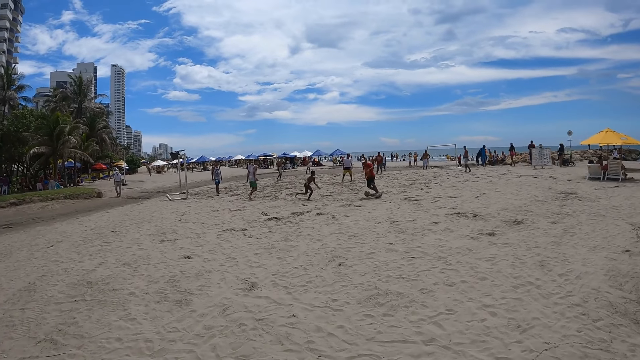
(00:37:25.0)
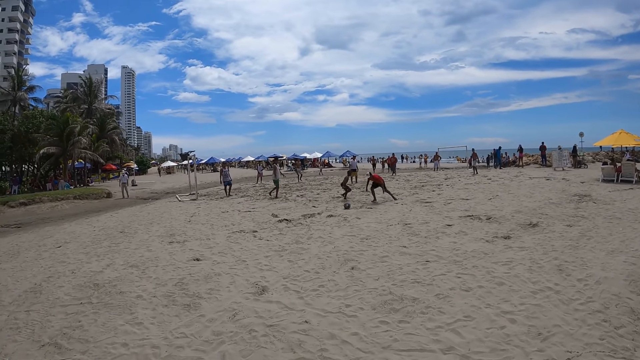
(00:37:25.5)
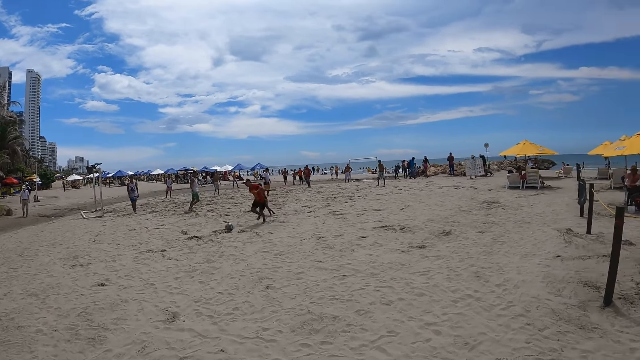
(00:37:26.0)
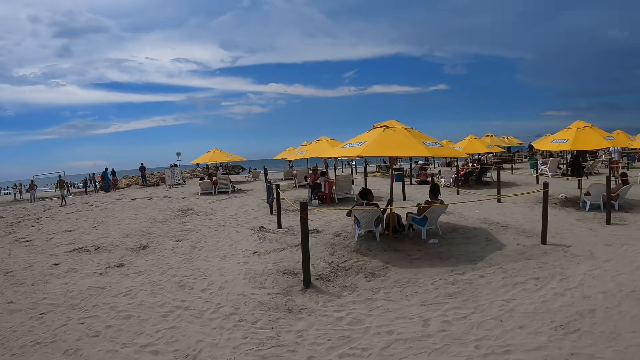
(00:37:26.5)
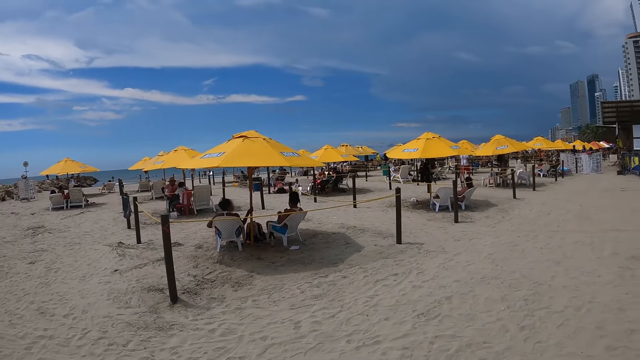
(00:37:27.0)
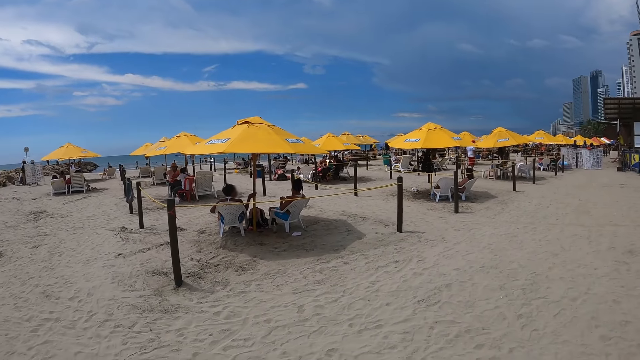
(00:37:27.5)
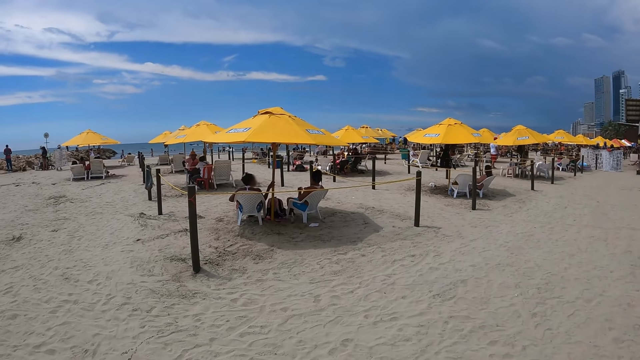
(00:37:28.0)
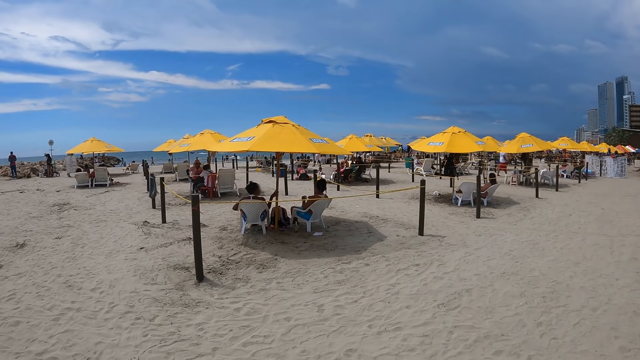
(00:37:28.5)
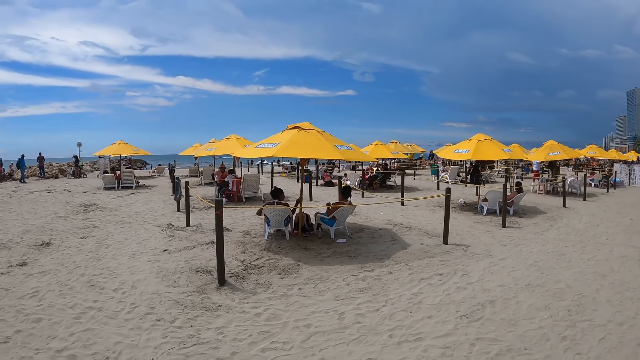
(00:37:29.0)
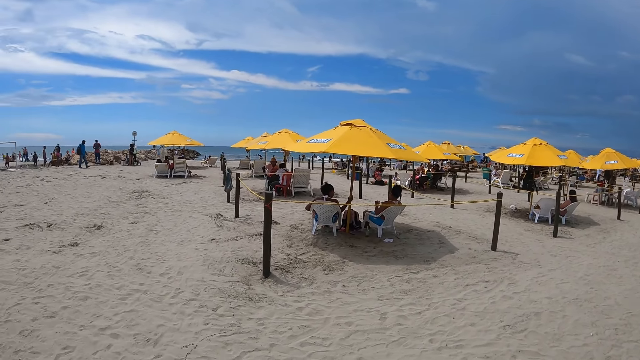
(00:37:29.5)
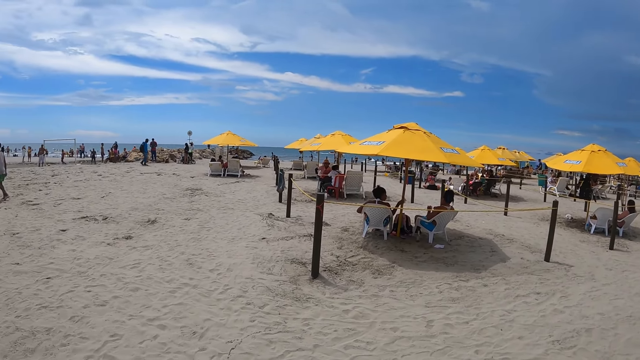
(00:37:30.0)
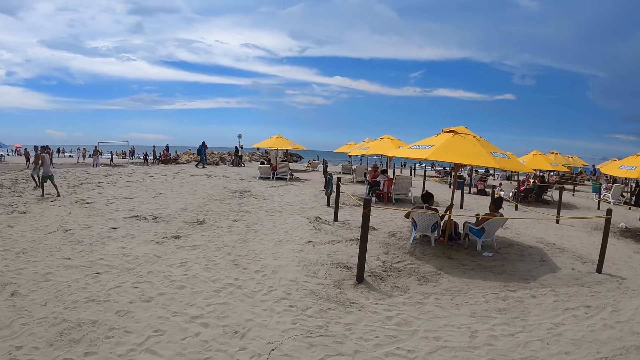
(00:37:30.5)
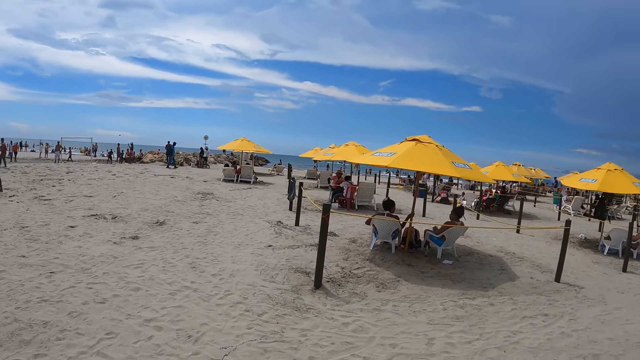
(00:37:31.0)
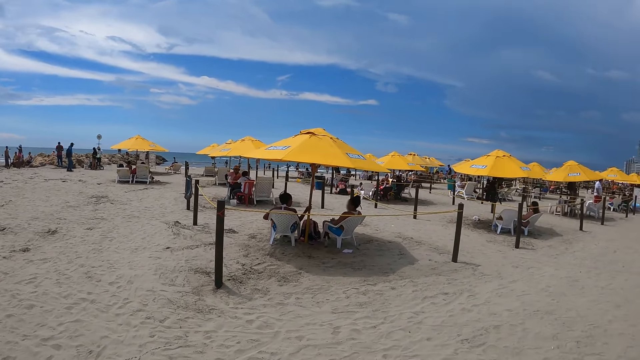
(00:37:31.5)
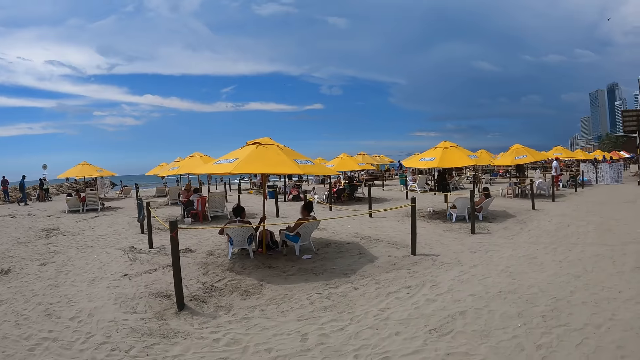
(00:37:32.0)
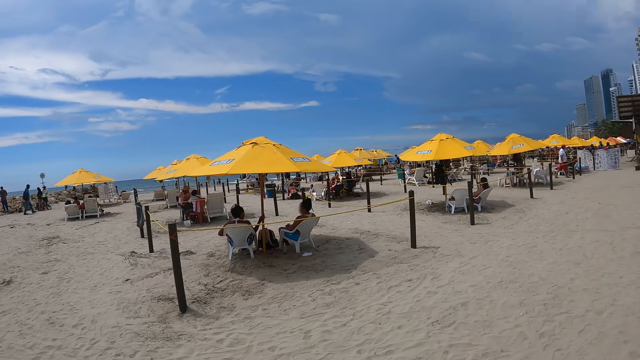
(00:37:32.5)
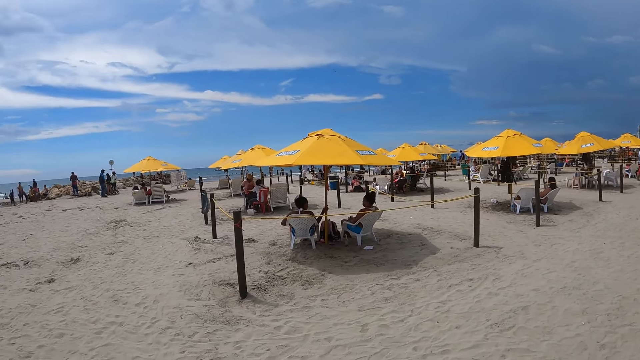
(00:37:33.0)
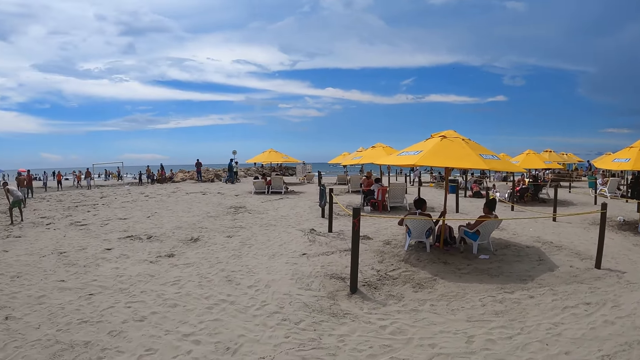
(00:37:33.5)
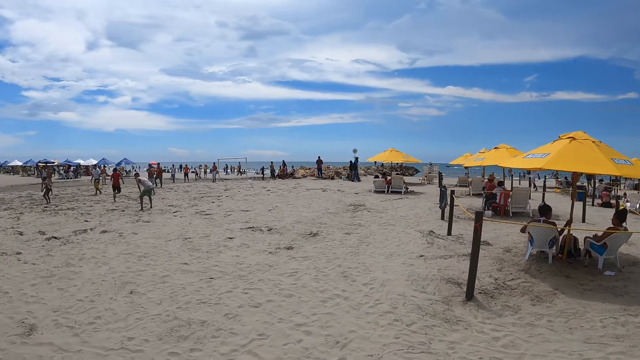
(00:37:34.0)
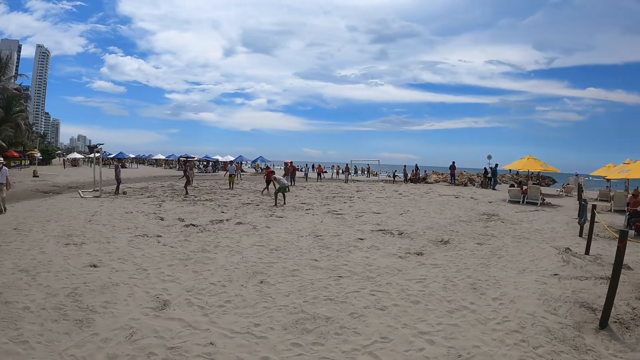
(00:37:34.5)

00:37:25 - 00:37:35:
The camera wearer looks around.

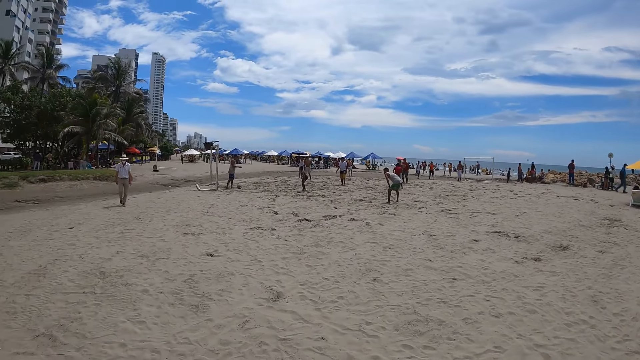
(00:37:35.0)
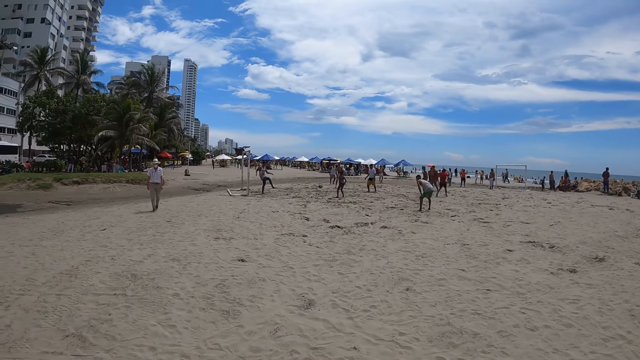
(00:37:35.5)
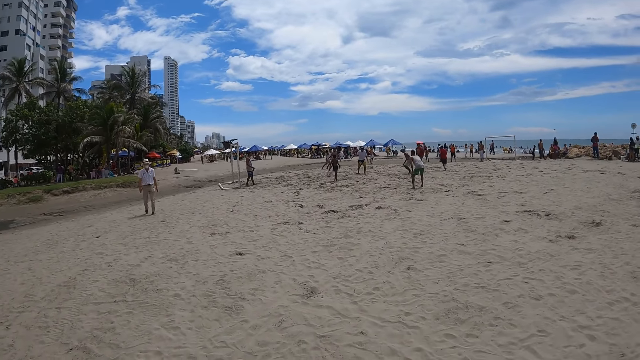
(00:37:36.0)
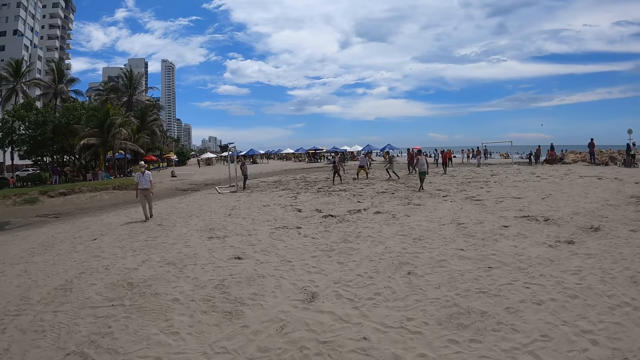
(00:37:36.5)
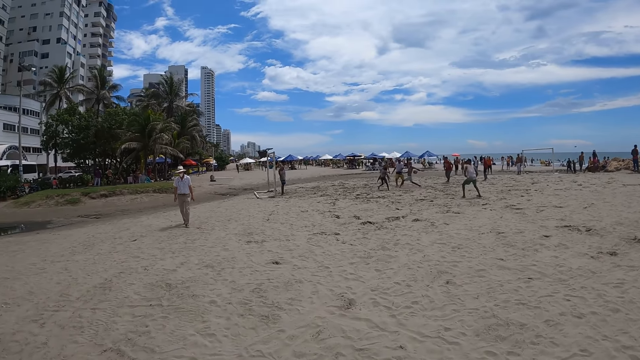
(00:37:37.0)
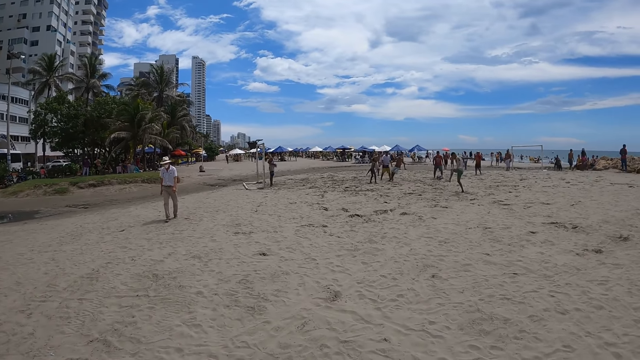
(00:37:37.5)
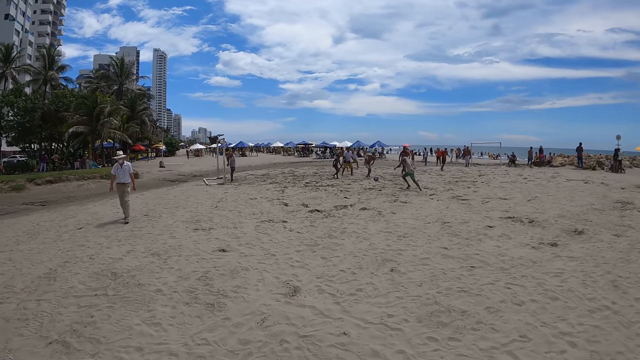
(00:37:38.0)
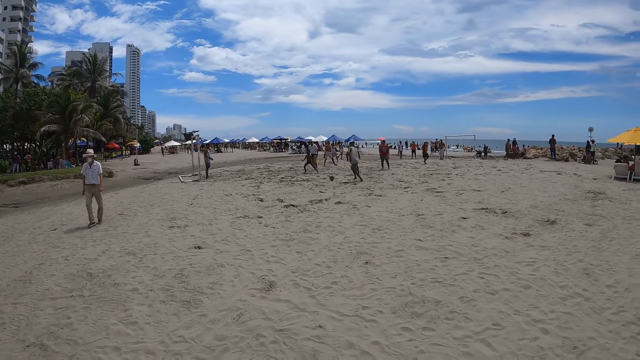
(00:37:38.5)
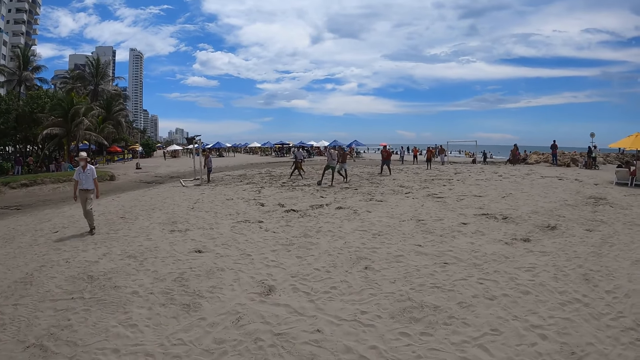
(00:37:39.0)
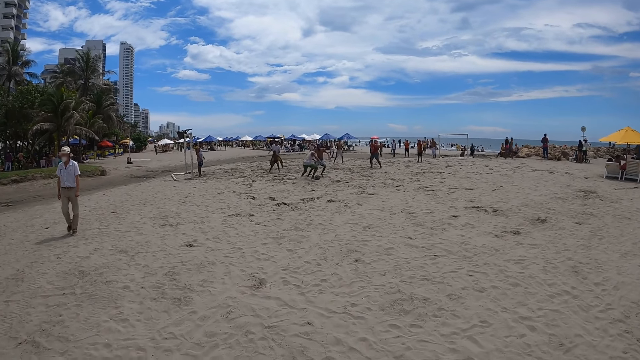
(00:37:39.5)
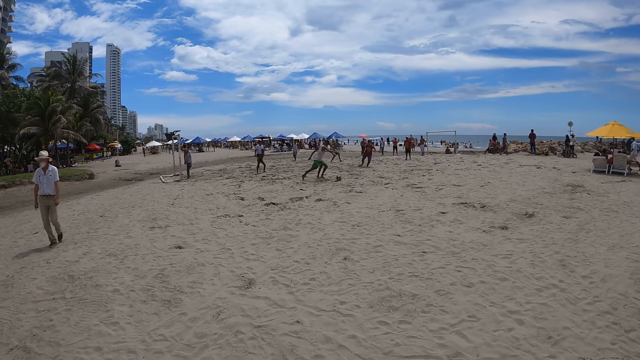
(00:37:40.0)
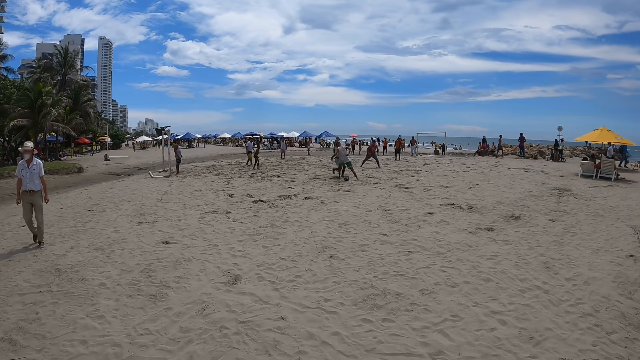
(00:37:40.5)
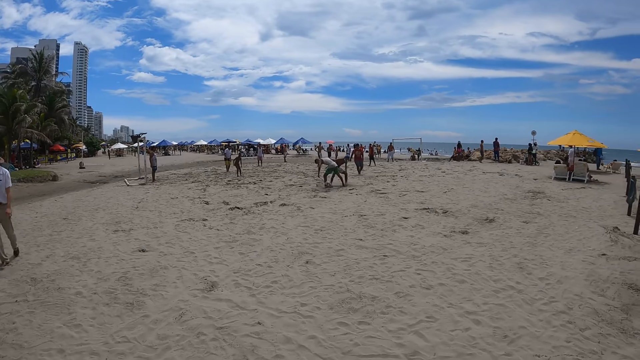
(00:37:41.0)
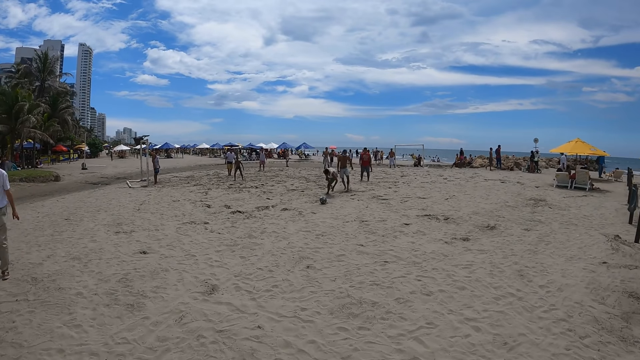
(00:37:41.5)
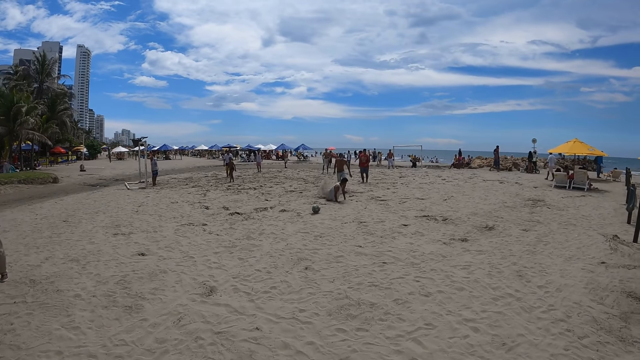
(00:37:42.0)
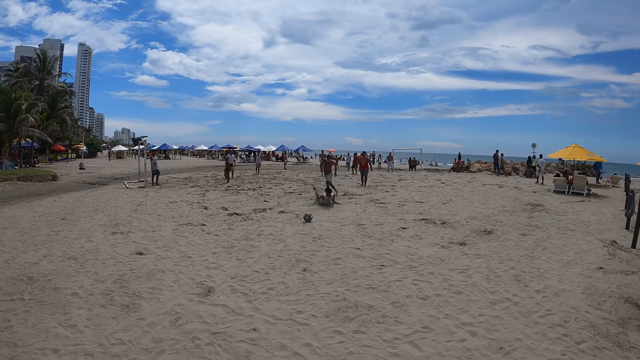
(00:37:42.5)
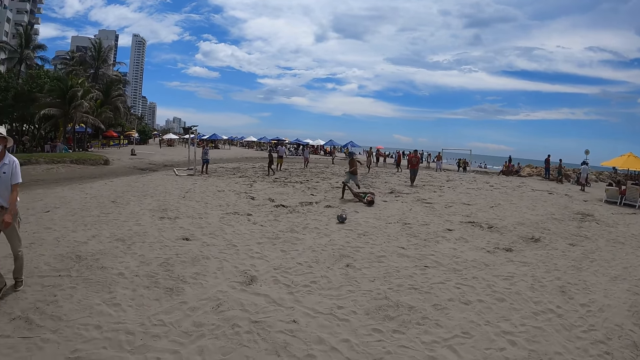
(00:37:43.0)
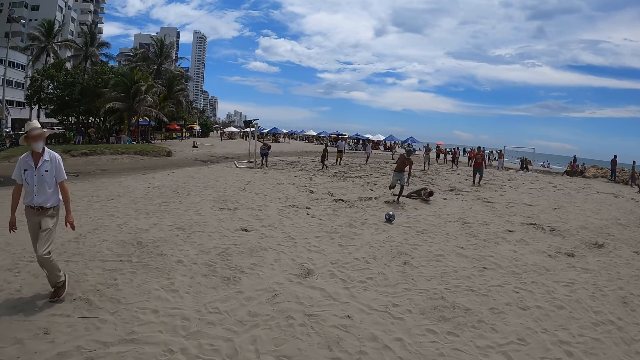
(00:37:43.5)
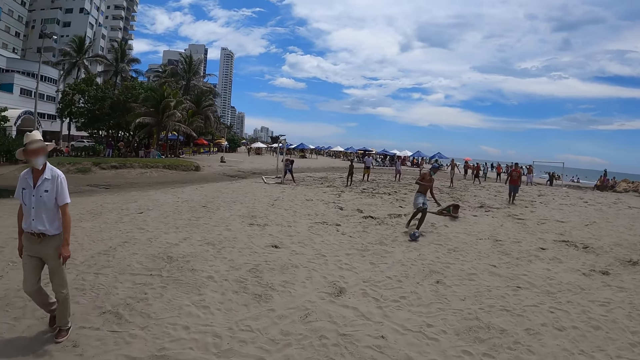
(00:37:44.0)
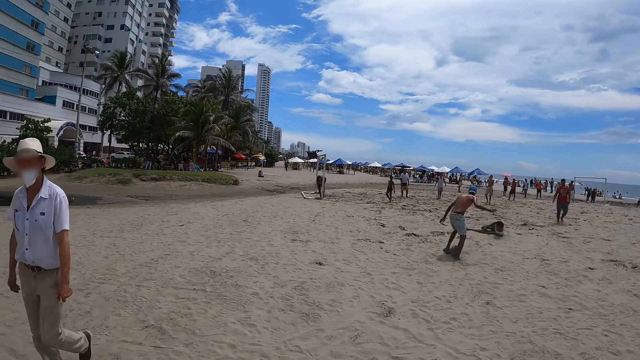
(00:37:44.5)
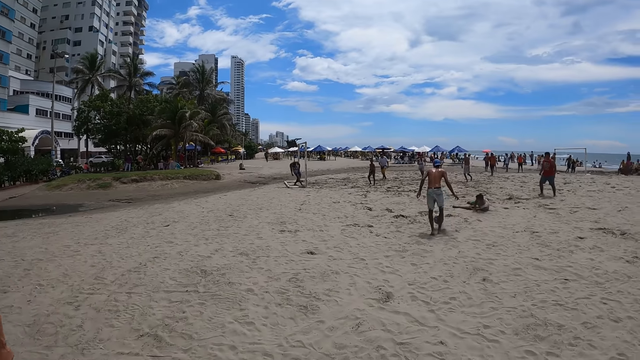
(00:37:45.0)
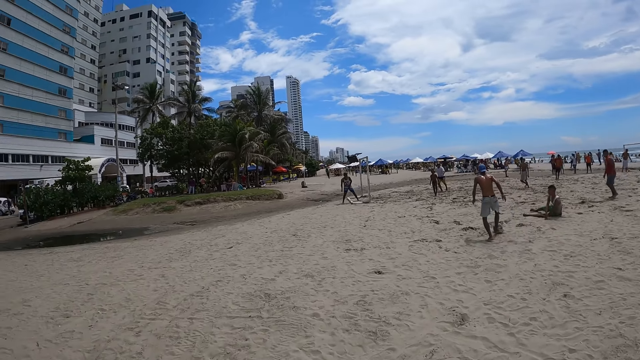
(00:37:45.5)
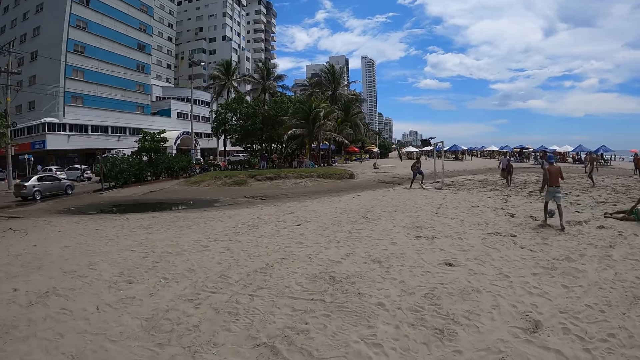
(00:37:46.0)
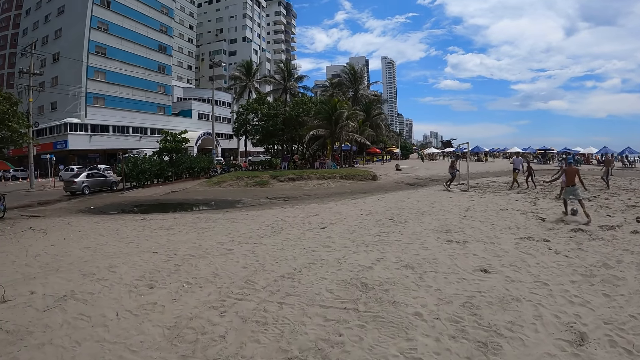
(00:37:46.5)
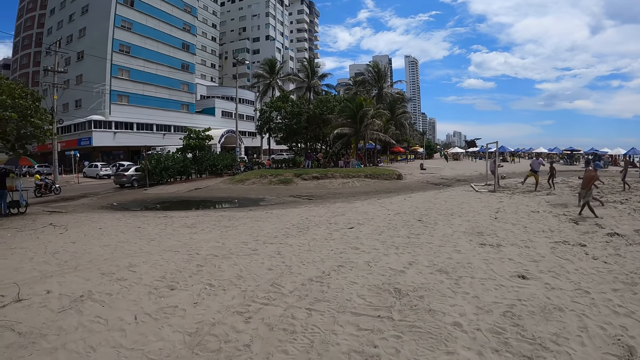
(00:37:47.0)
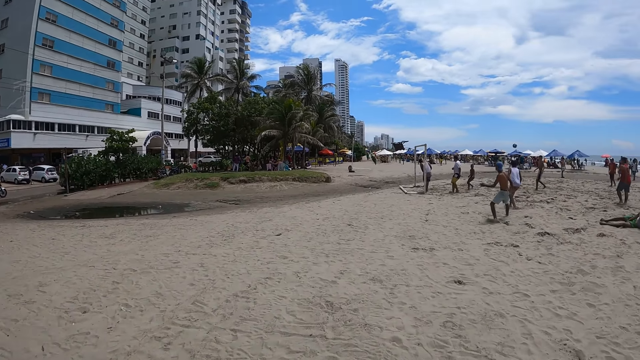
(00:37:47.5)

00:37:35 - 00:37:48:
A man walks around. The camera wearer looks around.
